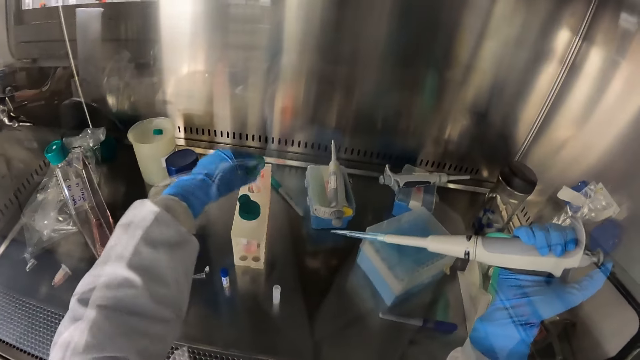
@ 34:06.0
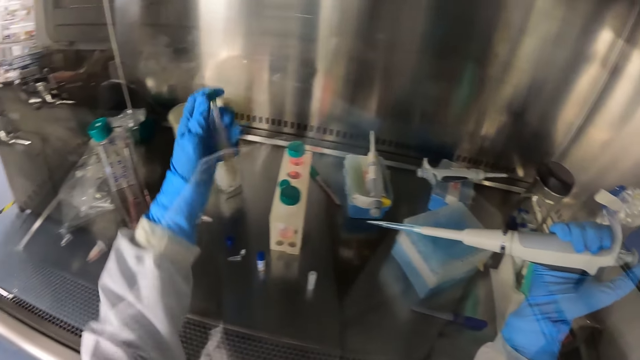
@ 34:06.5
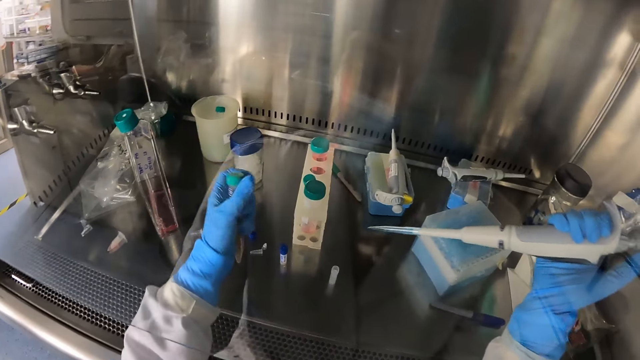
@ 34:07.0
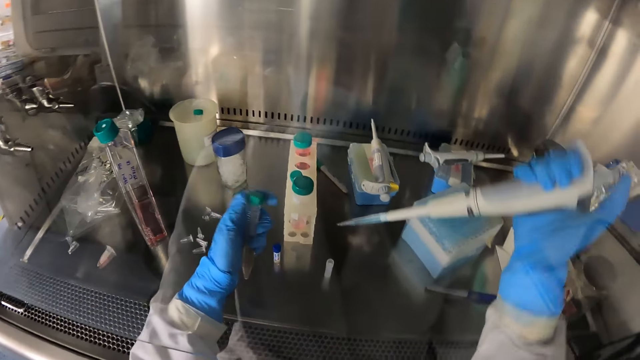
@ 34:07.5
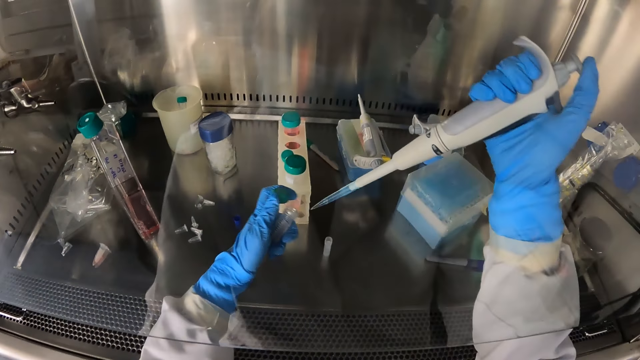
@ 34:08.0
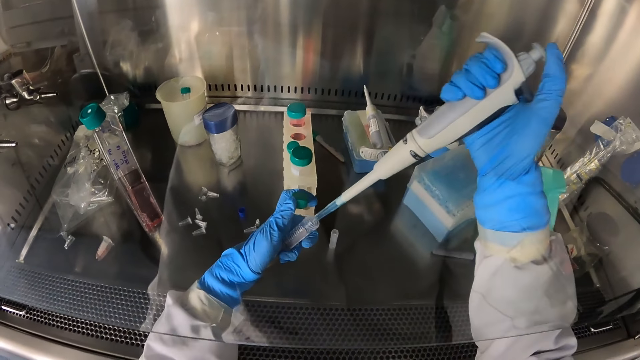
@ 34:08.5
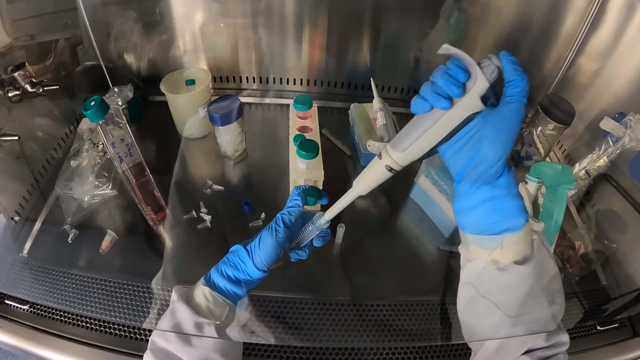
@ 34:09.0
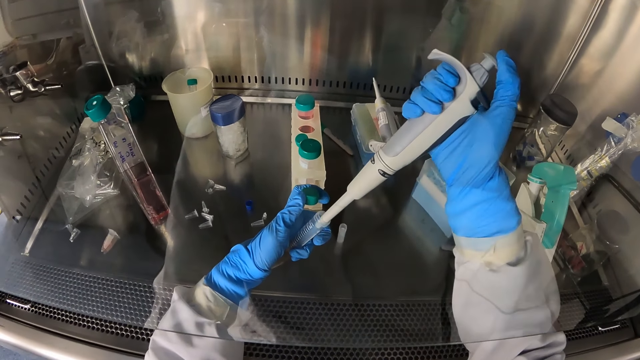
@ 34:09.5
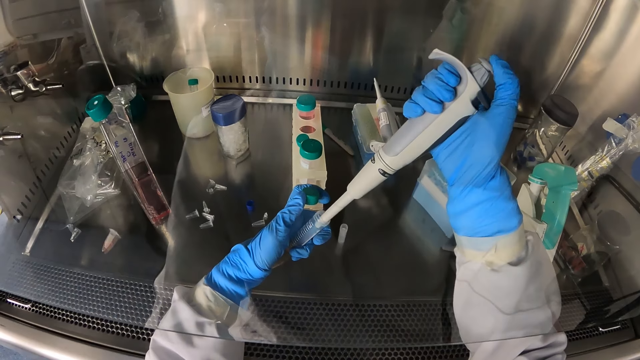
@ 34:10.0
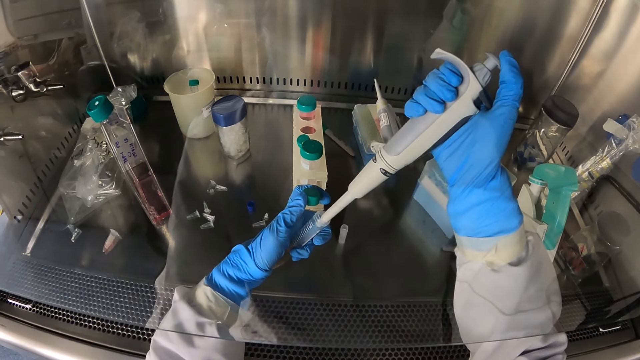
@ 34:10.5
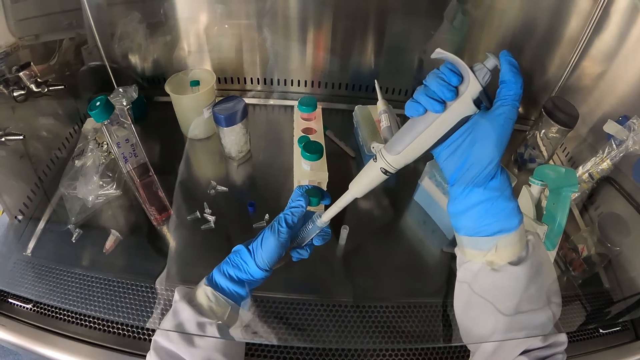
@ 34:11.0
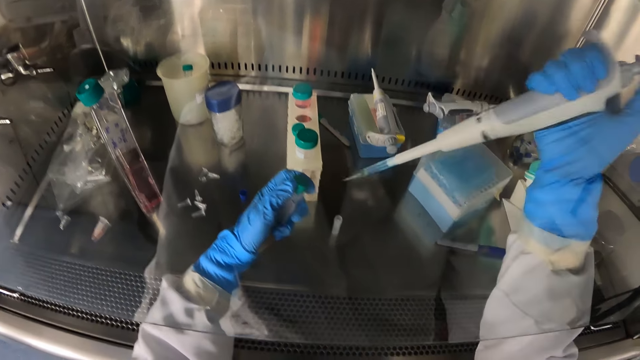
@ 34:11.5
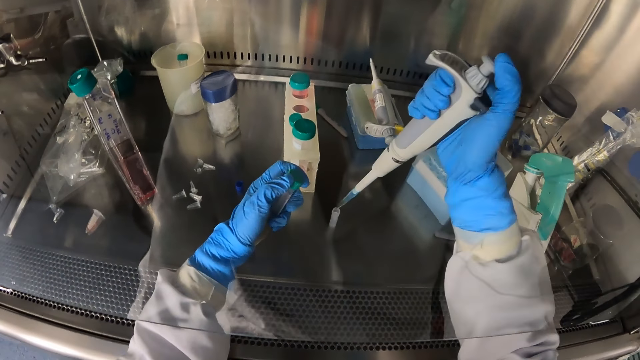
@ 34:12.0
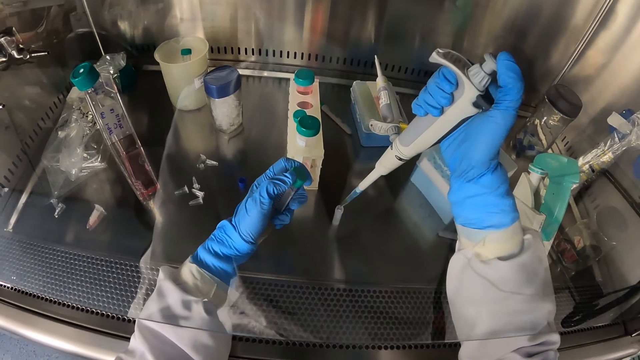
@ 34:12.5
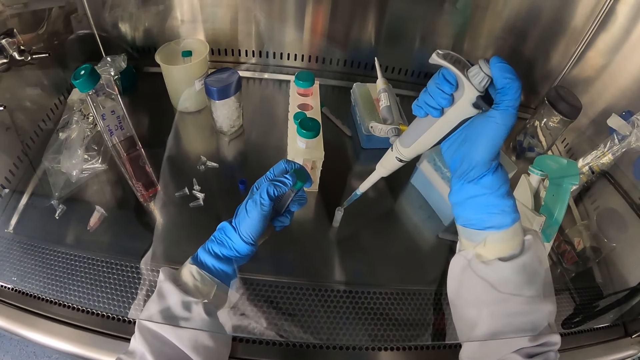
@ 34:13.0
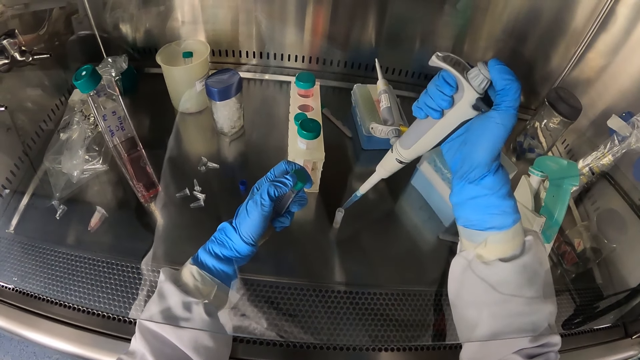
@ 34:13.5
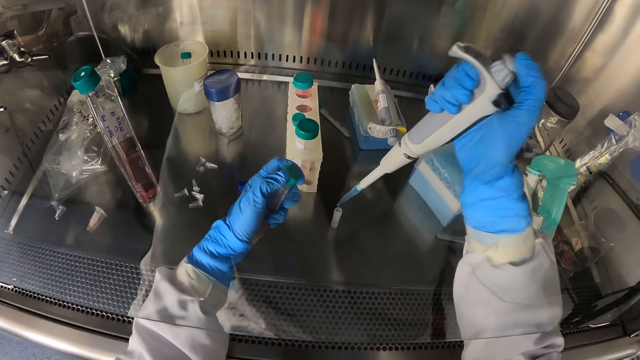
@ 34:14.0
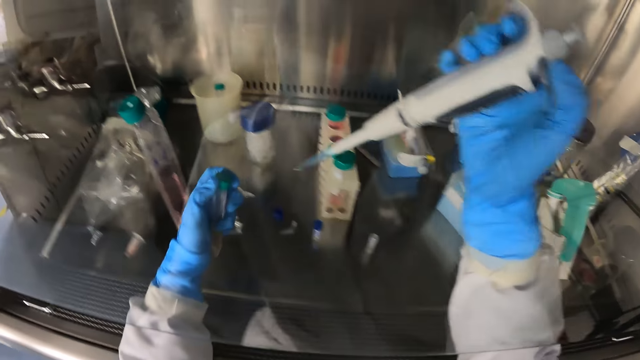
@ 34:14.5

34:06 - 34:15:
The camera wearer picks the vacutainer tube from the test tube rack on the laboratory shelf with her left hand. She opens the vacutainer tube with her left hand. She draws some chemicals from the vacutainer tube in her left hand with the micropipette in her right hand. She closes the vacutainer tube with her left hand. She releases the chemicals into the test tube with the micropipette in her right hand.

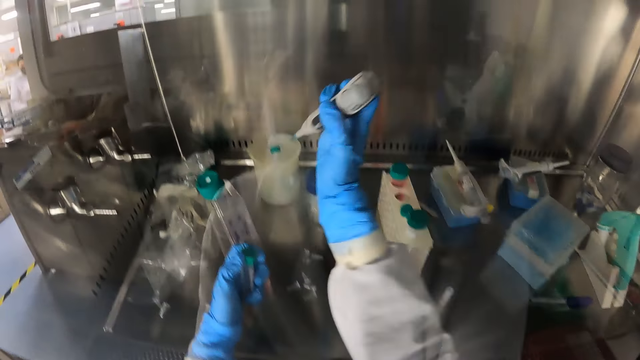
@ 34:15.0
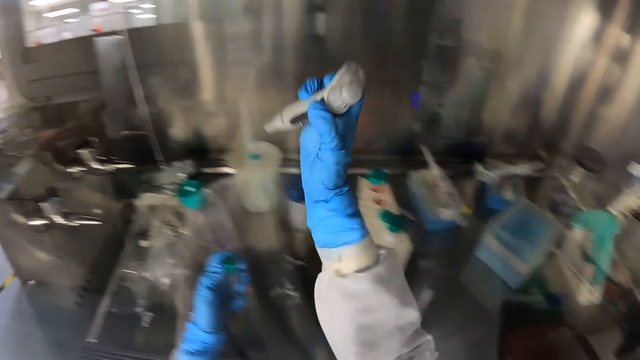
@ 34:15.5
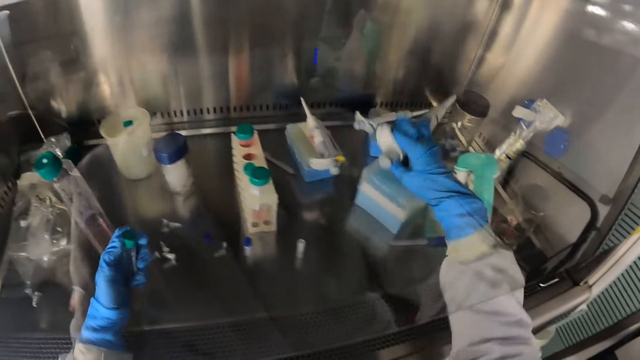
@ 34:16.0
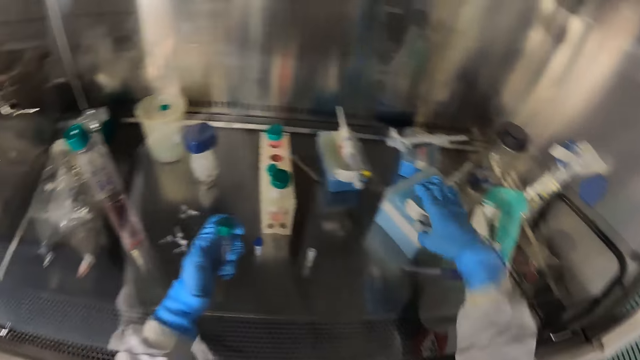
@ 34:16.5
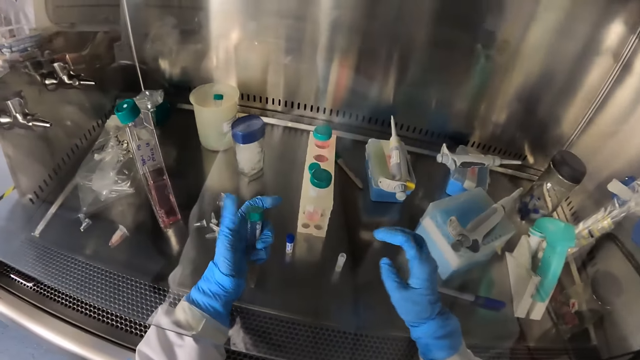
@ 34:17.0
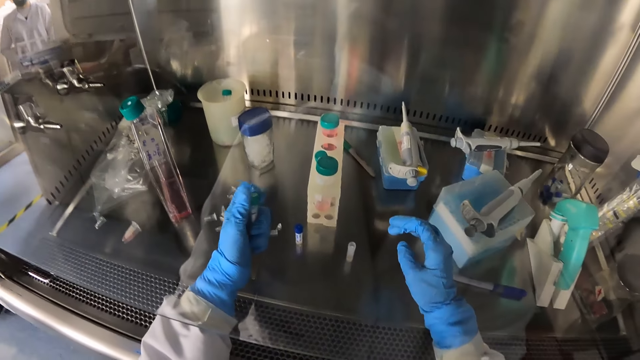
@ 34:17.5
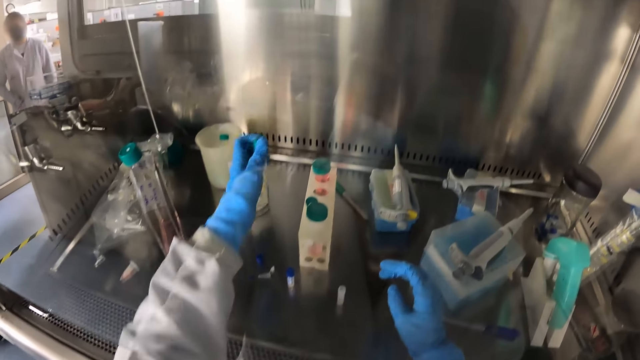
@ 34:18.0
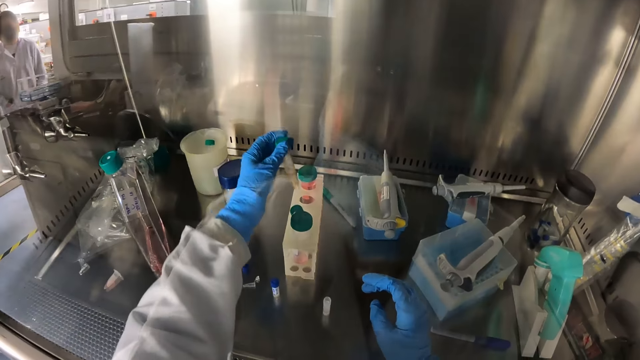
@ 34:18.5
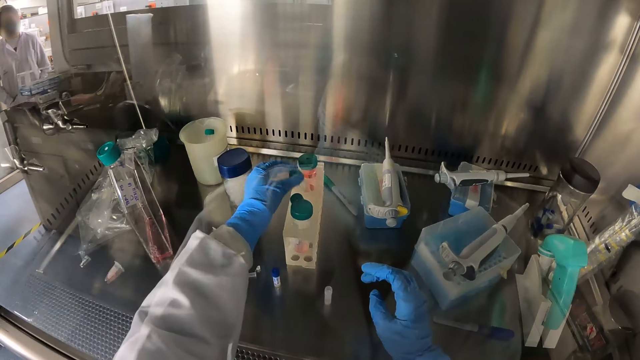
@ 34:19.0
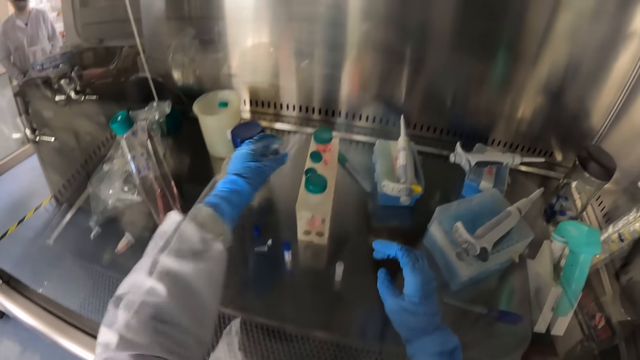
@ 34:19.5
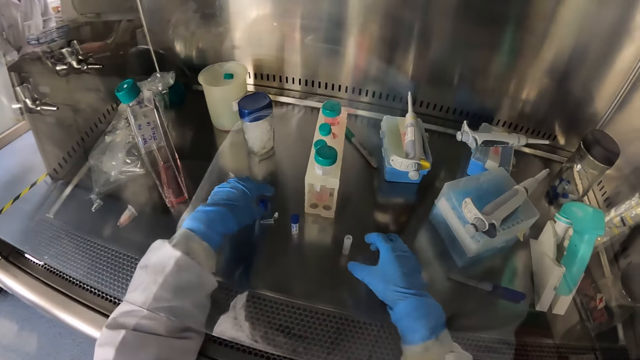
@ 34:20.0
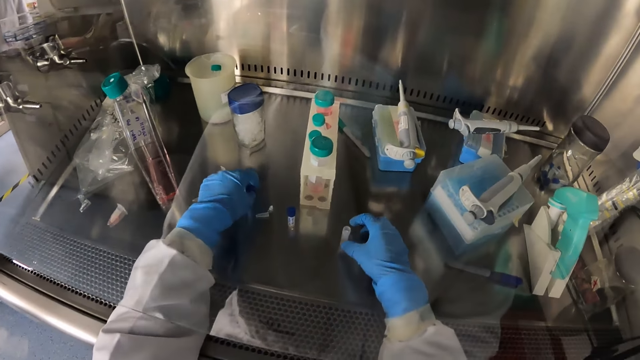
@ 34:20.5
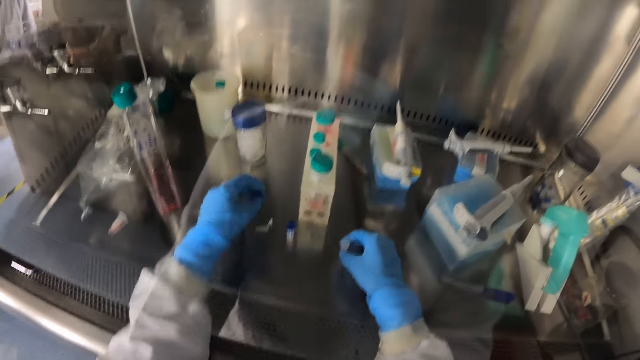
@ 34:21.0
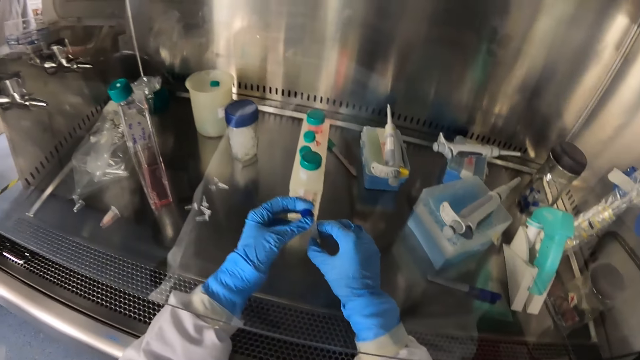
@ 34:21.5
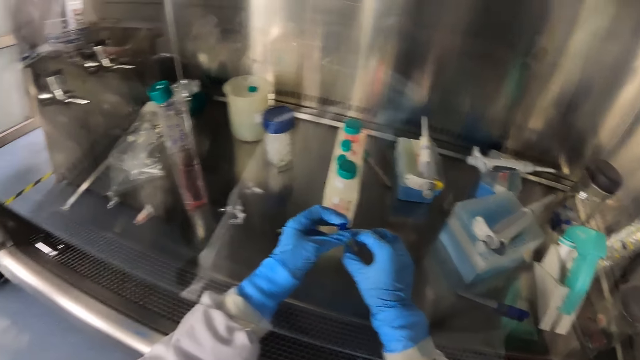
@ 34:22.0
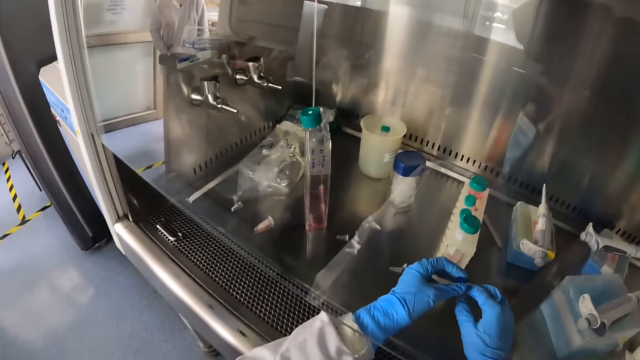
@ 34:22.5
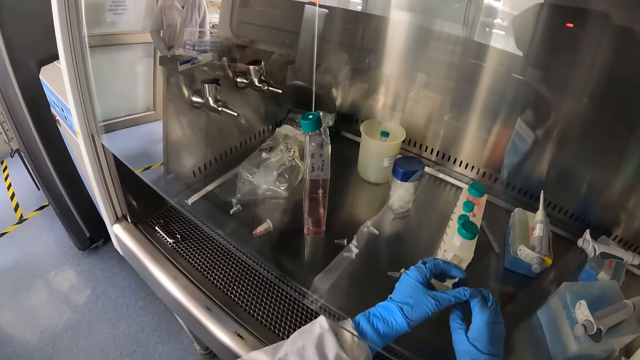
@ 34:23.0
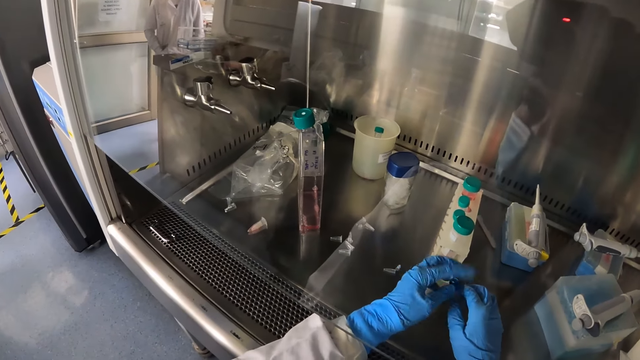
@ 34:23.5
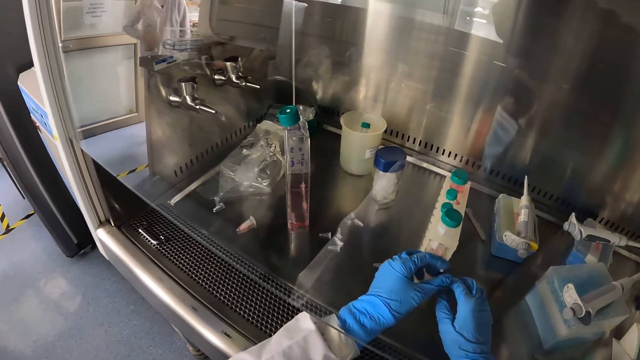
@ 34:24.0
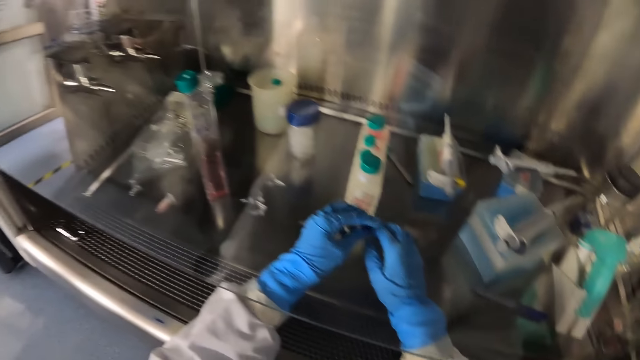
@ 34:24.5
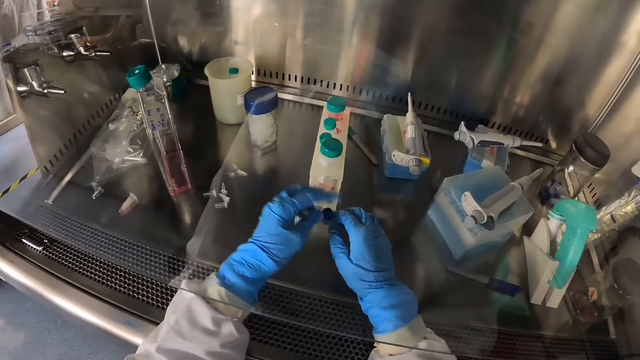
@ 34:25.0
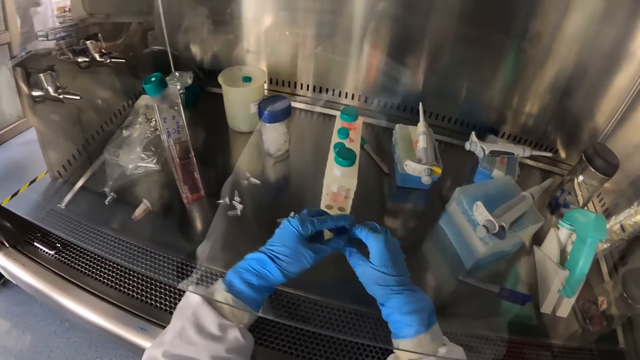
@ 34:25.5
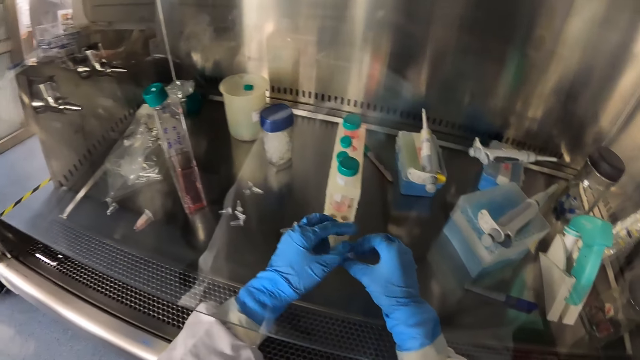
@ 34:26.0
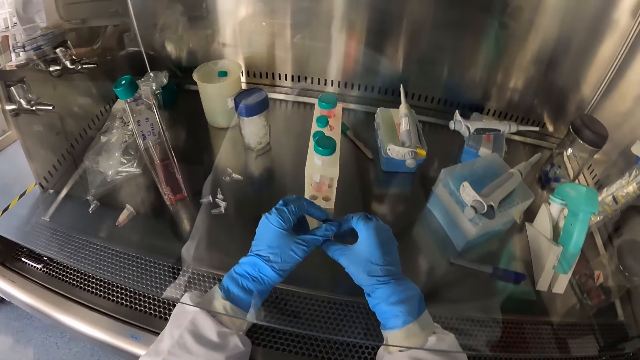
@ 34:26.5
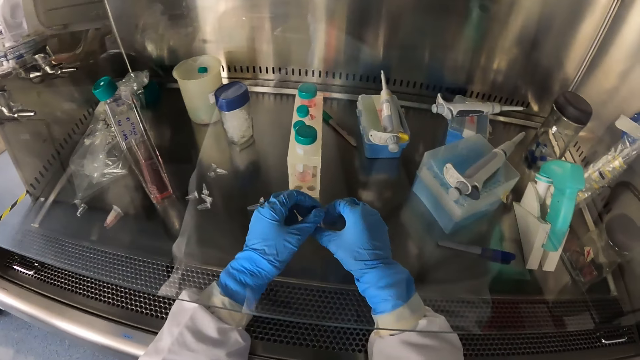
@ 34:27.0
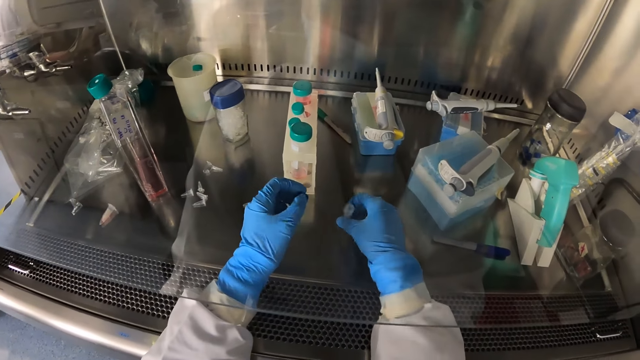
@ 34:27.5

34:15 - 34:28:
The camera wearer places the micropipette in her right hand on the test tube crate on the laboratory shelf. She closes the vacutainer tube with her left hand. She places the vacutainer tube in a test tube rack with her left hand. She carries the test tube from the laboratory shelf with her right hand. She picks up the cover of the test tube from the laboratory shelf with her left hand. She covers the test tube in her right hand with its cover in her left hand. She opens the cover of the test tube in her right hand with her left hand.
